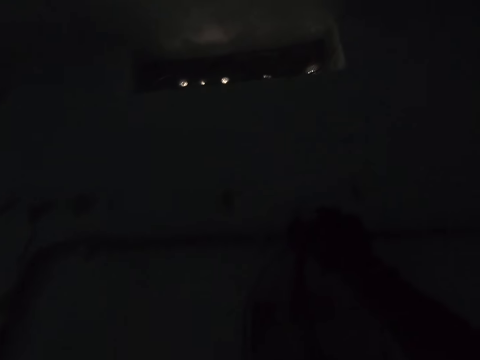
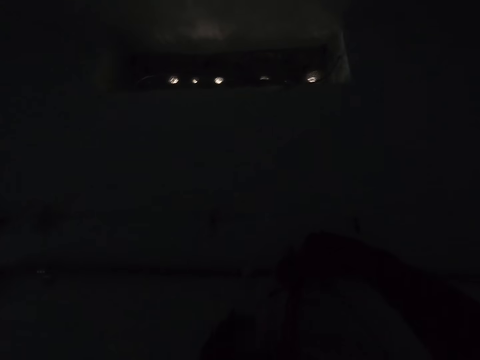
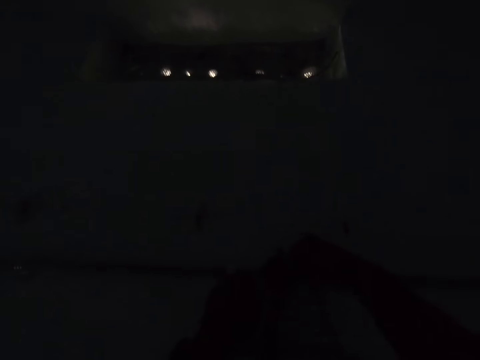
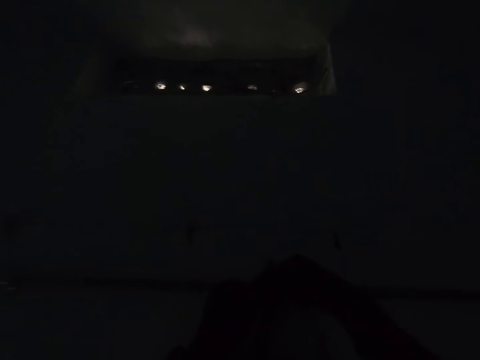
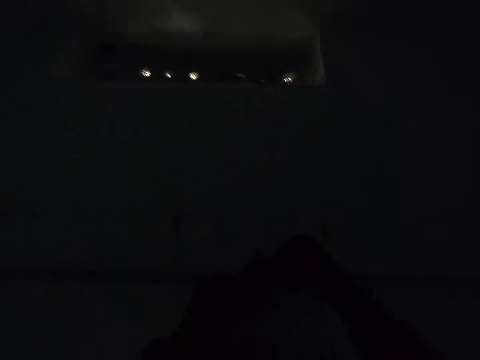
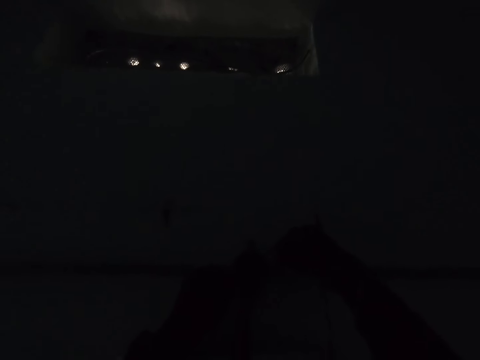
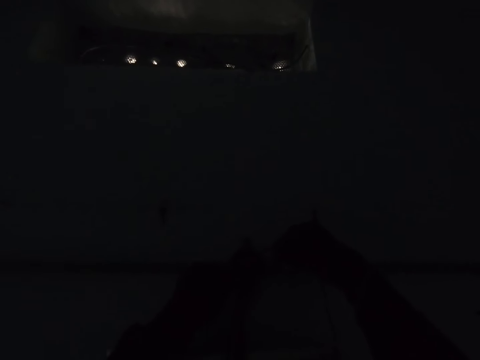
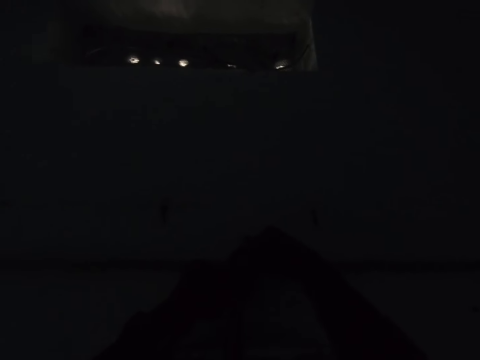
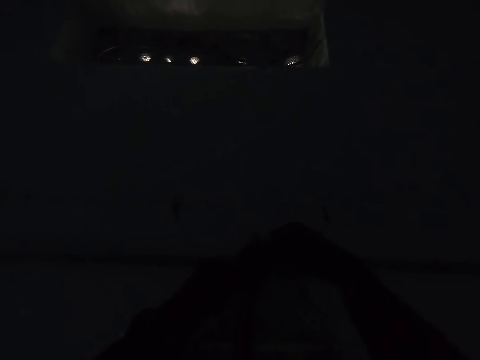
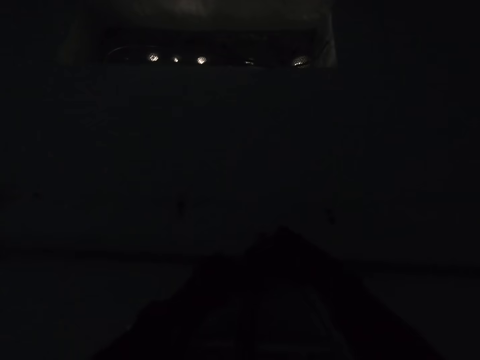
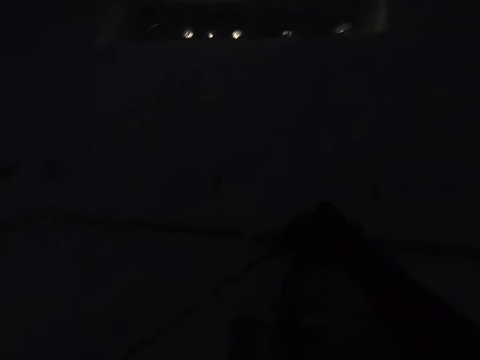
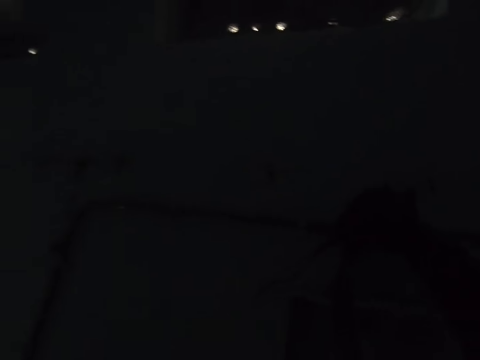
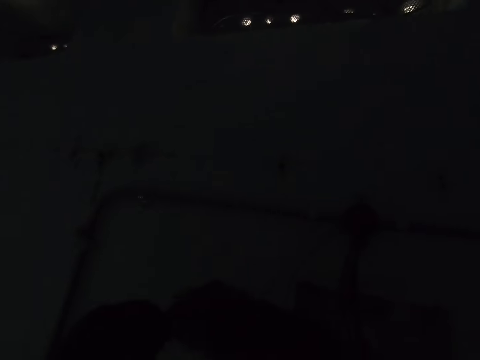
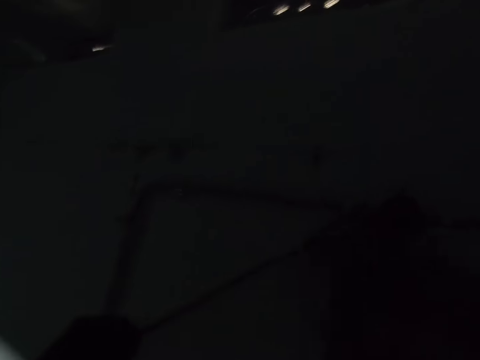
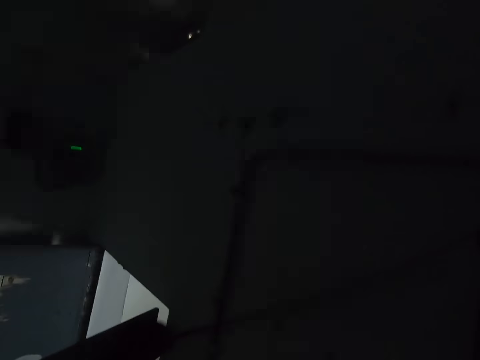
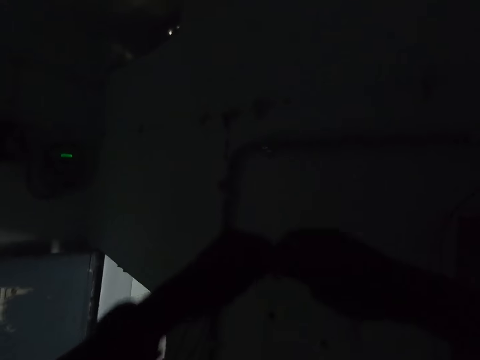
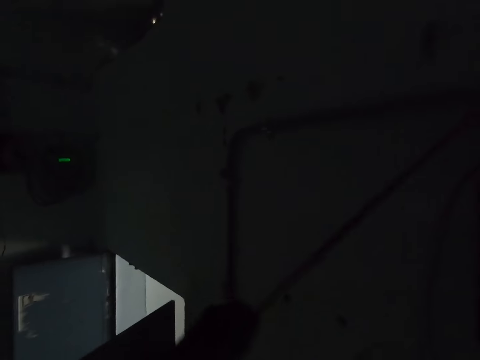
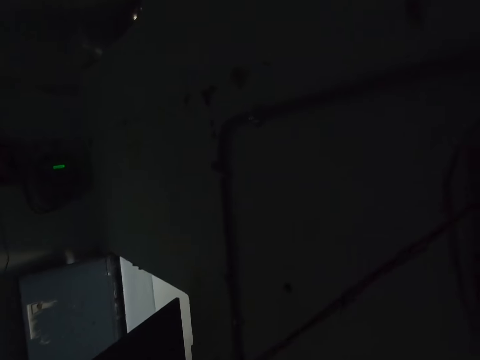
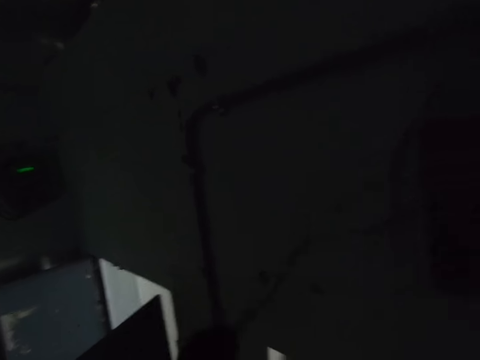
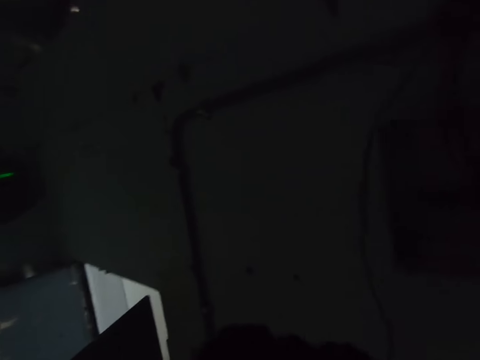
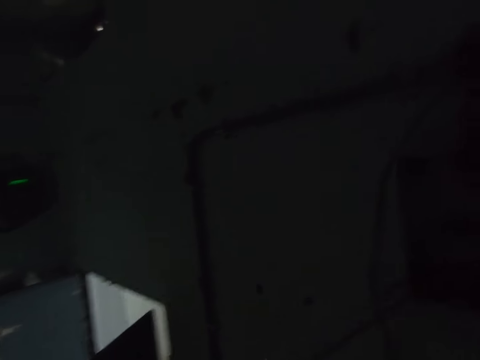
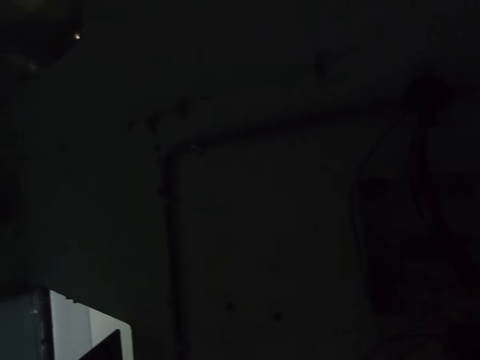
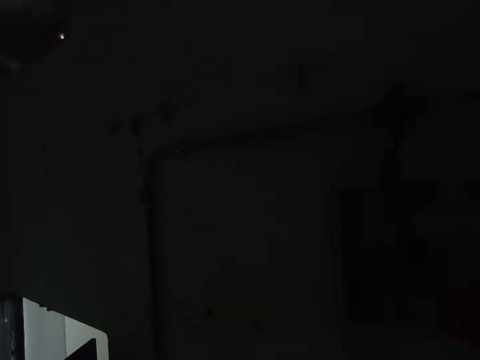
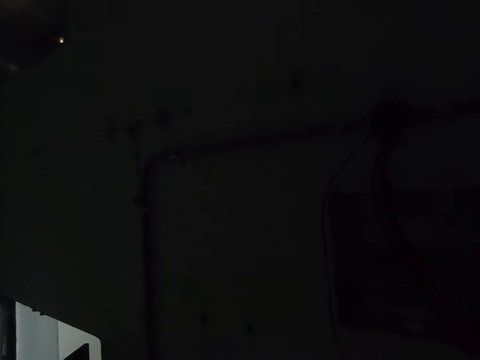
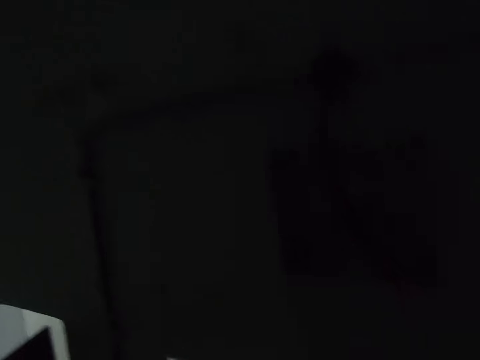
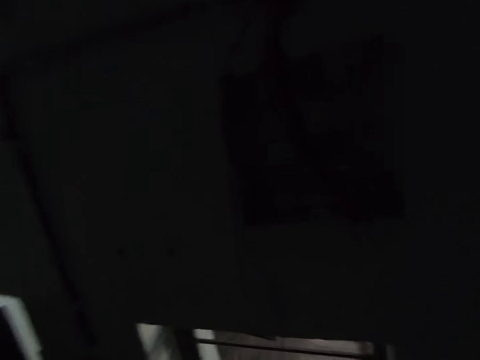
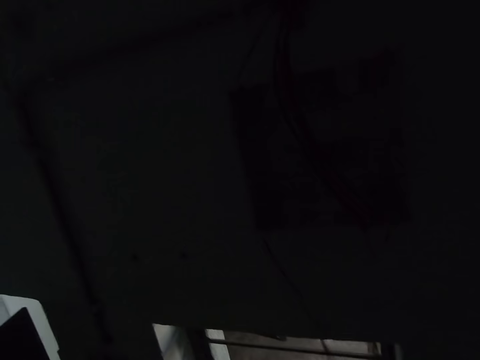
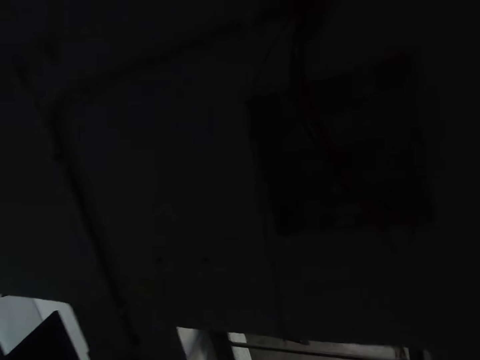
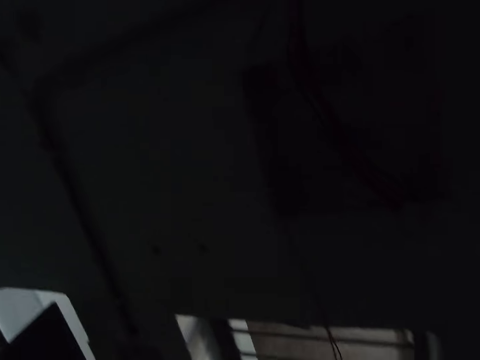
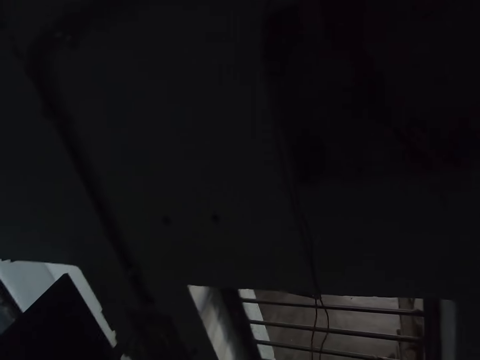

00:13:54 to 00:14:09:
The camera wearer interacts with a person. They talk. They install cables in the house.

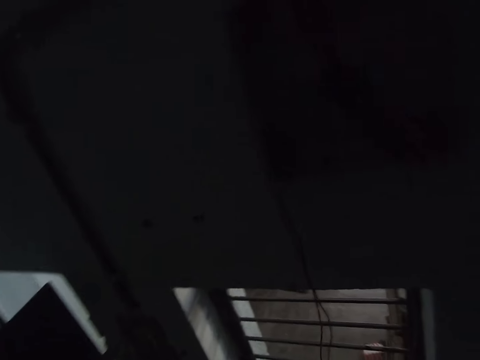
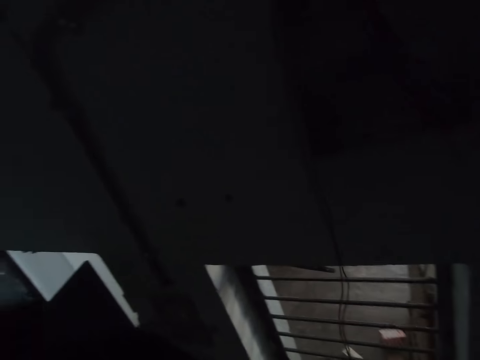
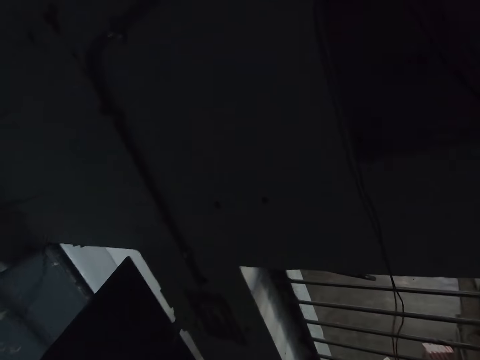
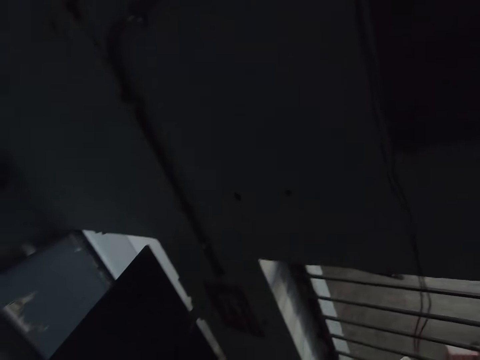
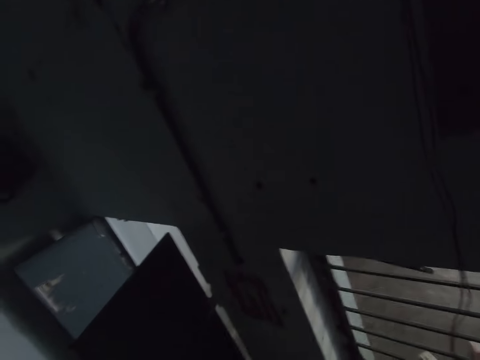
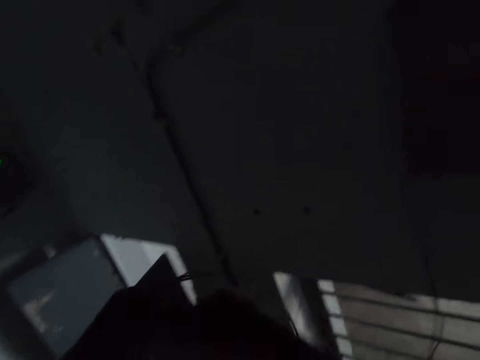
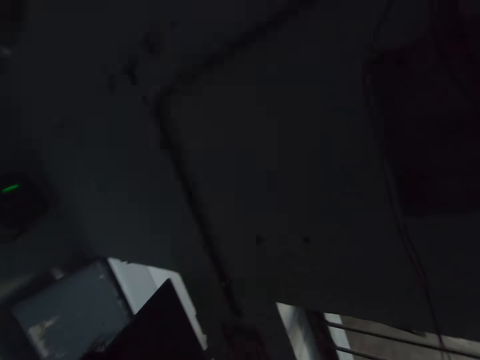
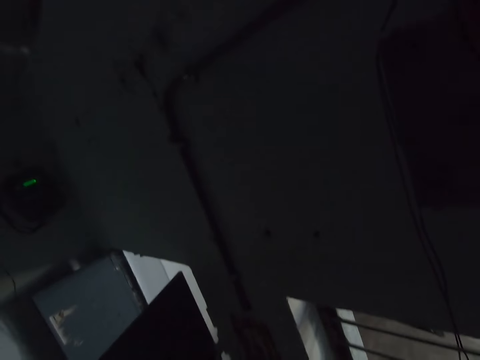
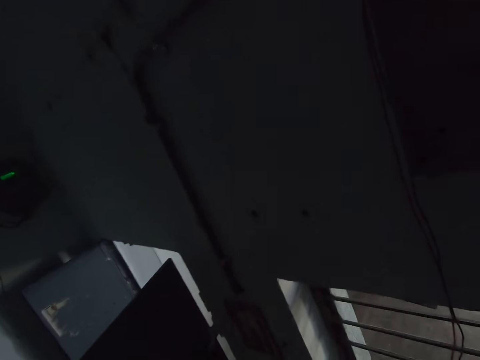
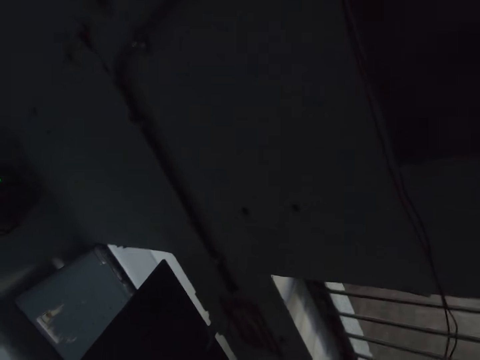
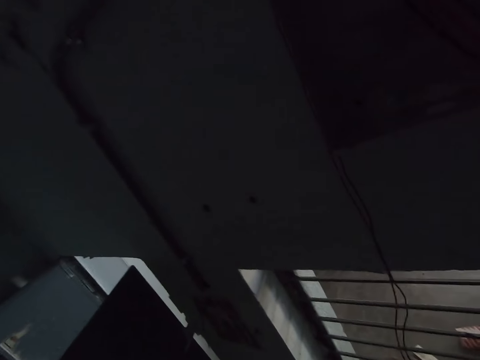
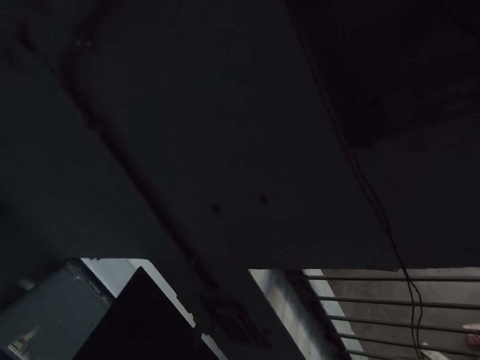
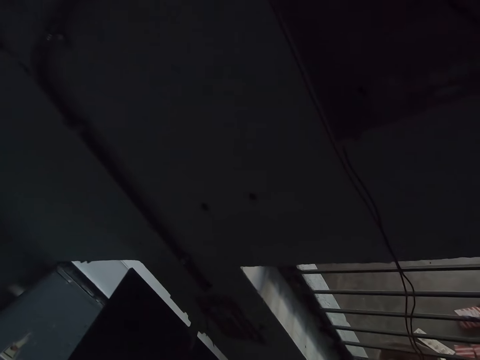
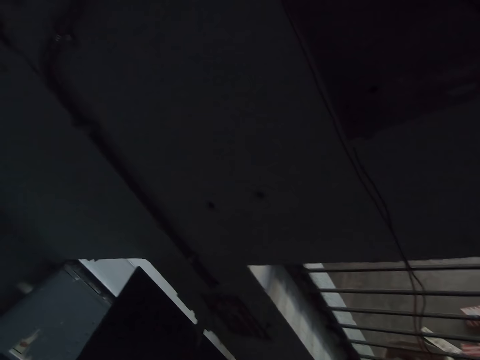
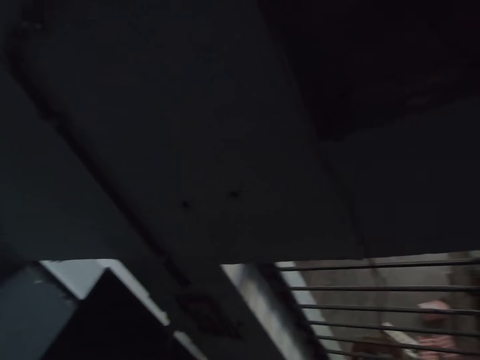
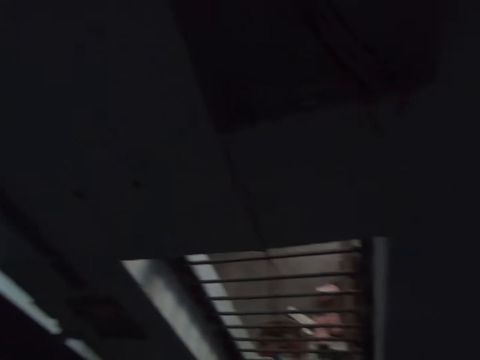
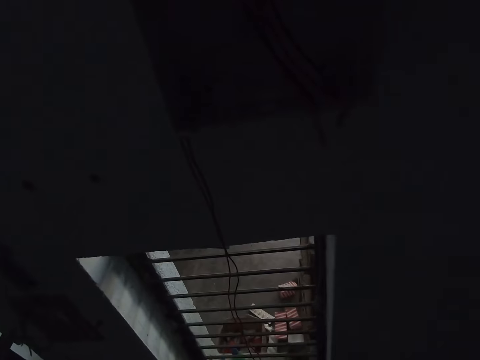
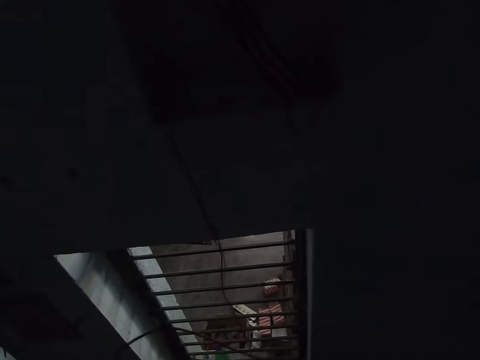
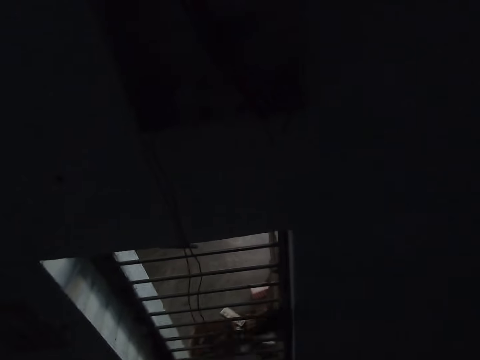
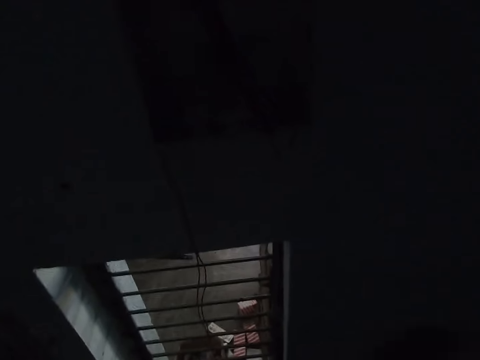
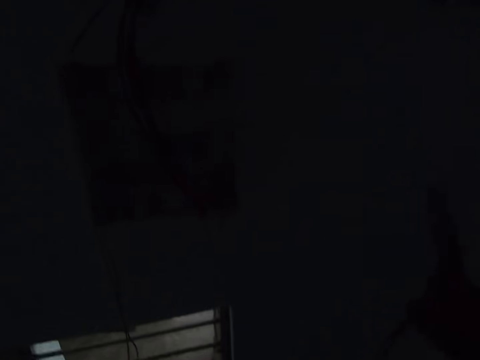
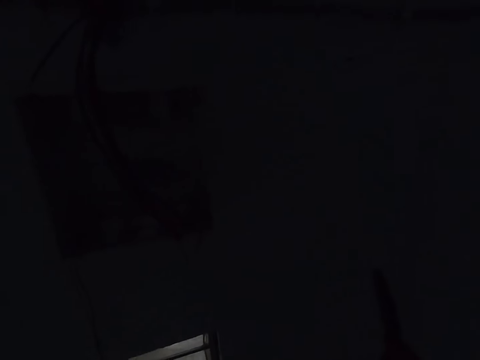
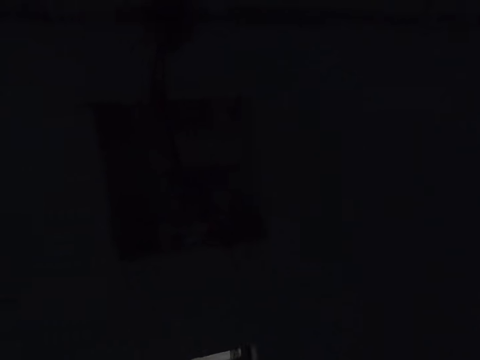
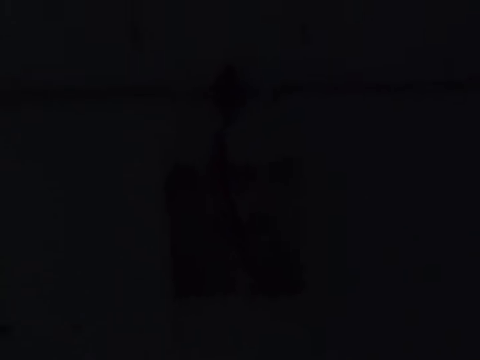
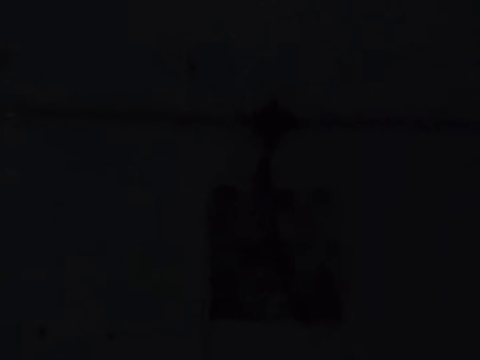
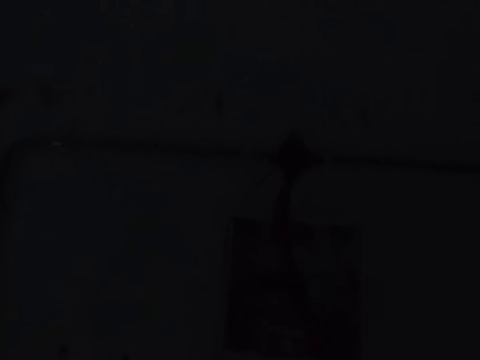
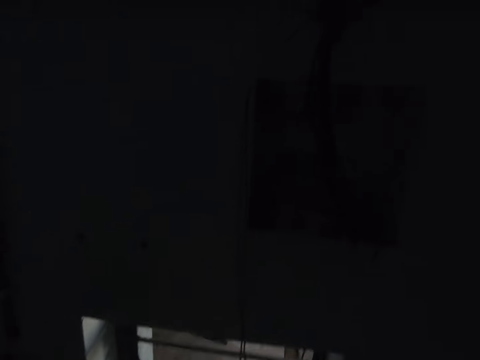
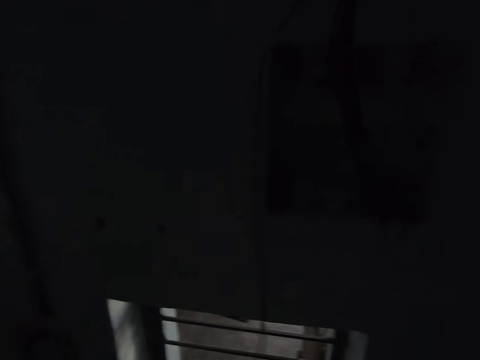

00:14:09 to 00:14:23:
The camera wearer folds cables. They look around. They install cables in the house. They look down. They look around.
